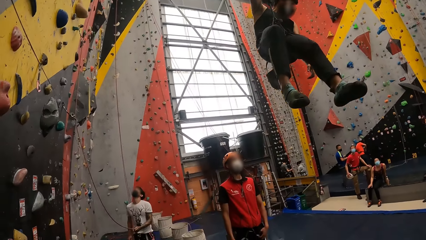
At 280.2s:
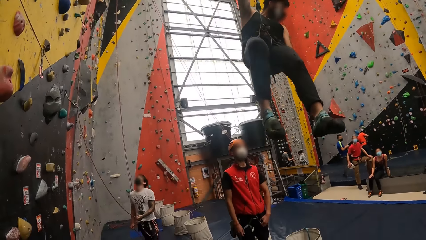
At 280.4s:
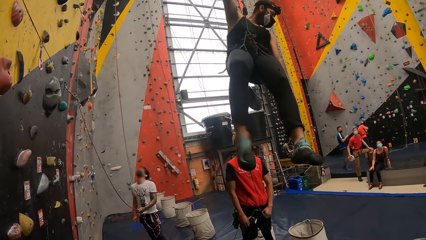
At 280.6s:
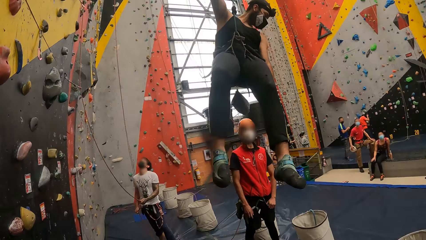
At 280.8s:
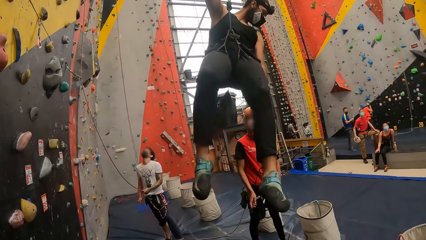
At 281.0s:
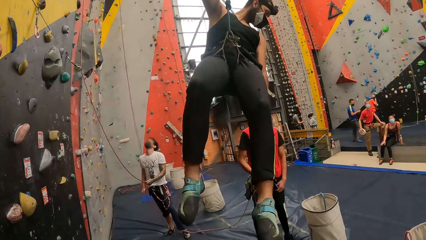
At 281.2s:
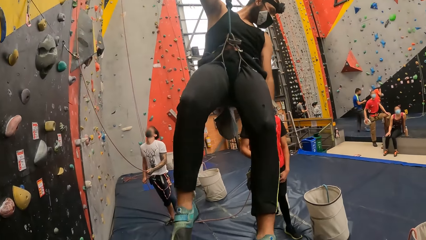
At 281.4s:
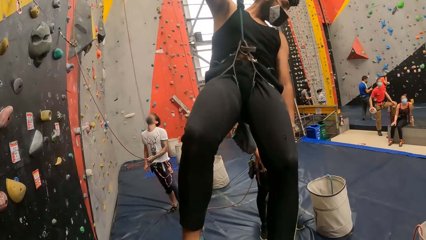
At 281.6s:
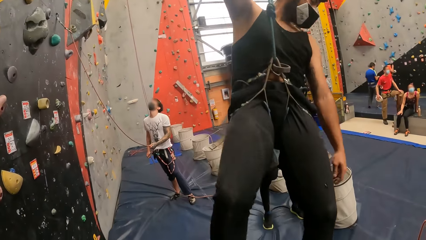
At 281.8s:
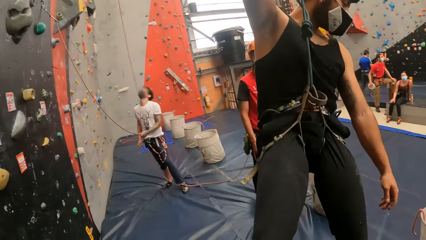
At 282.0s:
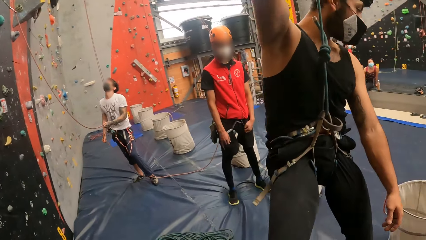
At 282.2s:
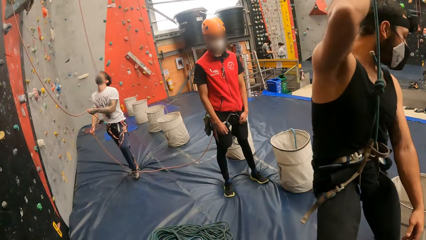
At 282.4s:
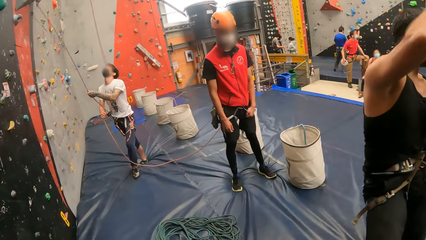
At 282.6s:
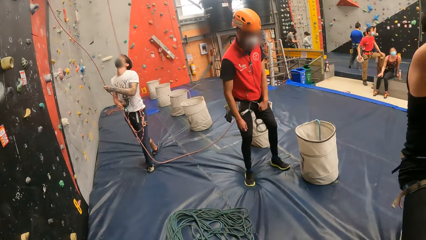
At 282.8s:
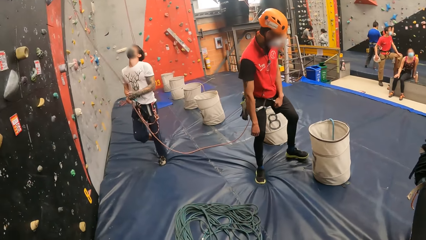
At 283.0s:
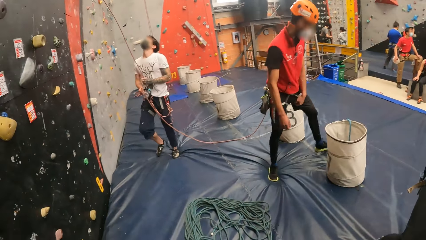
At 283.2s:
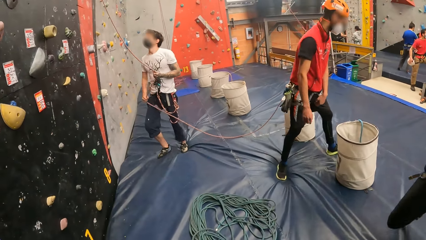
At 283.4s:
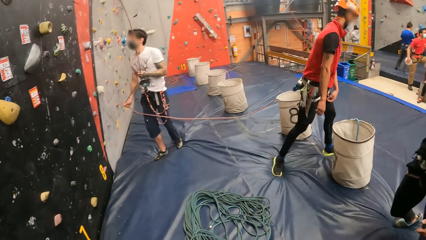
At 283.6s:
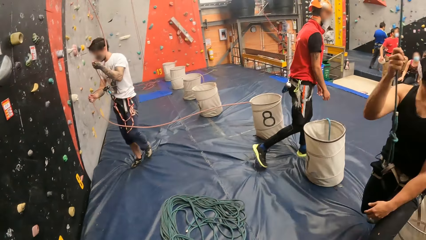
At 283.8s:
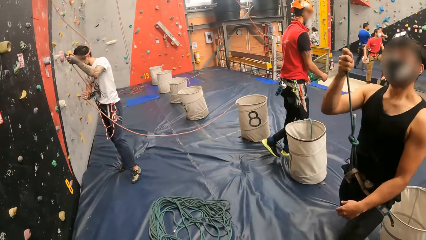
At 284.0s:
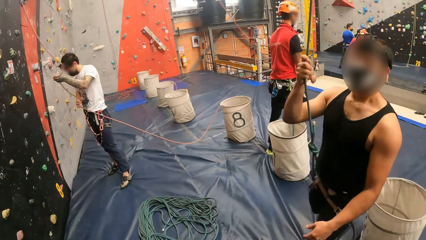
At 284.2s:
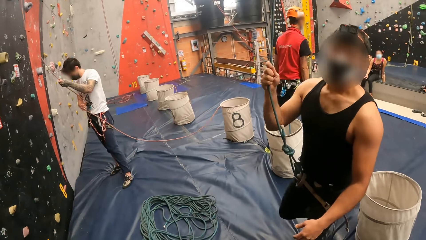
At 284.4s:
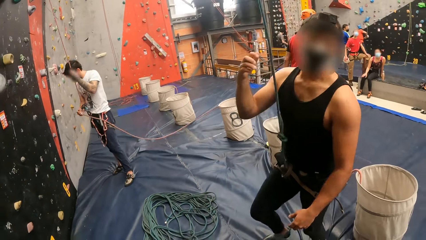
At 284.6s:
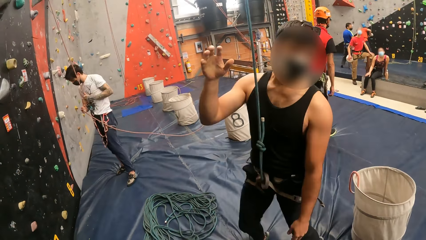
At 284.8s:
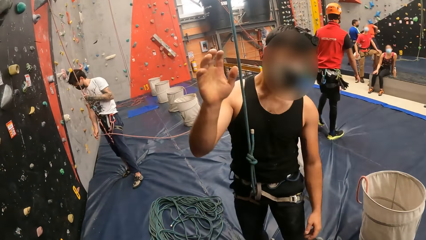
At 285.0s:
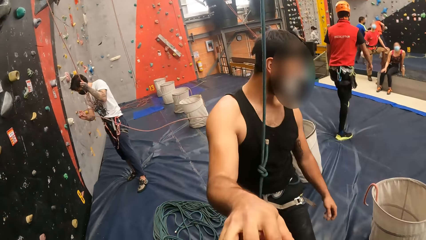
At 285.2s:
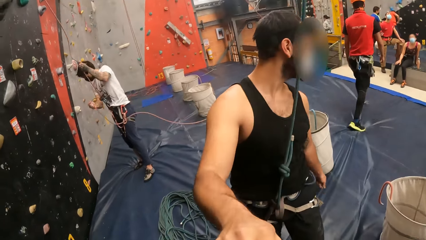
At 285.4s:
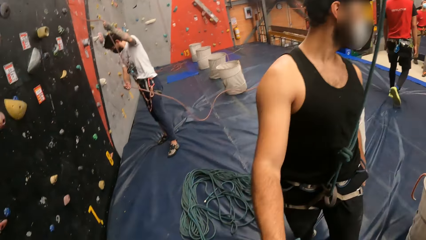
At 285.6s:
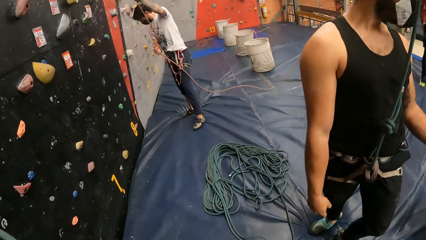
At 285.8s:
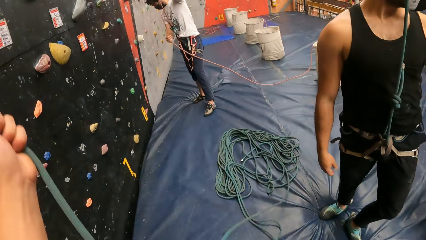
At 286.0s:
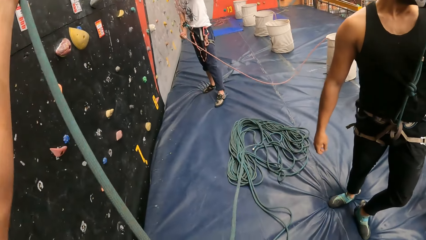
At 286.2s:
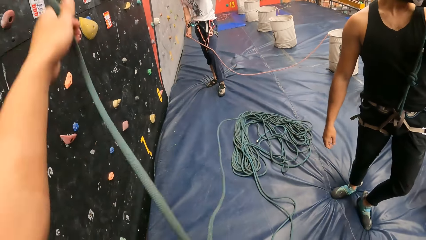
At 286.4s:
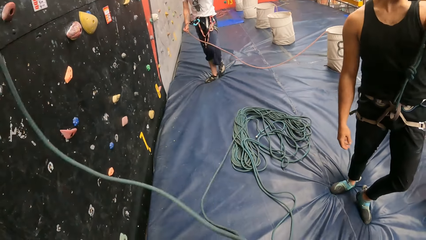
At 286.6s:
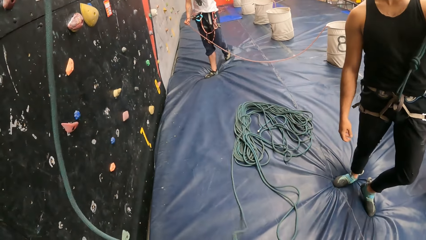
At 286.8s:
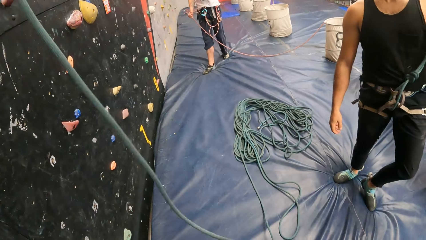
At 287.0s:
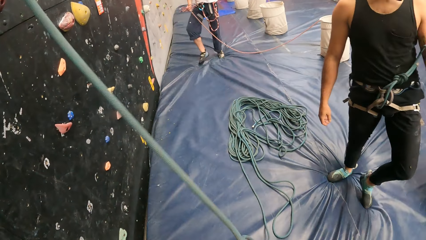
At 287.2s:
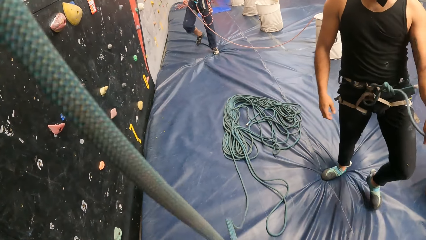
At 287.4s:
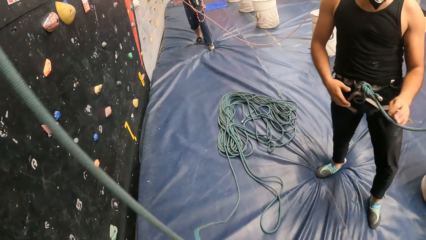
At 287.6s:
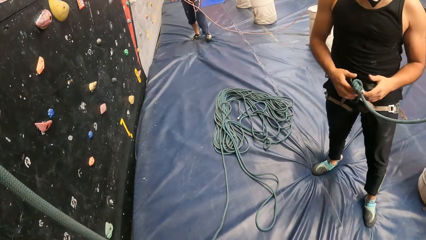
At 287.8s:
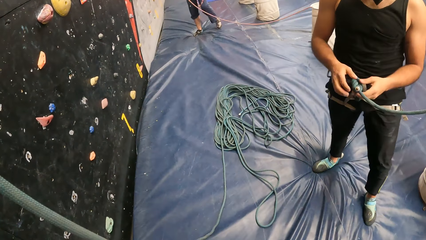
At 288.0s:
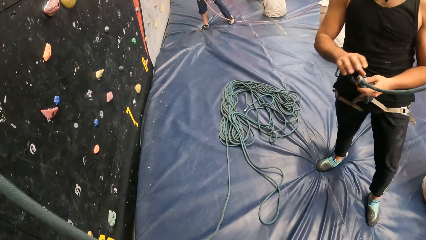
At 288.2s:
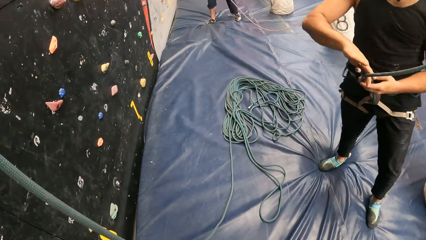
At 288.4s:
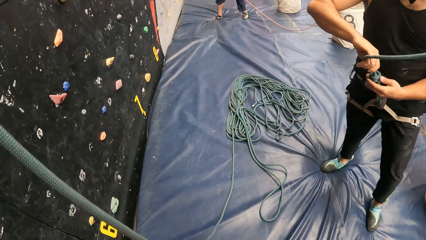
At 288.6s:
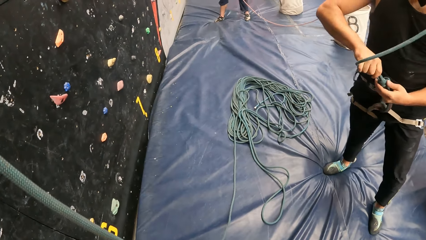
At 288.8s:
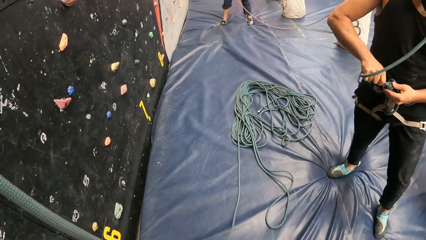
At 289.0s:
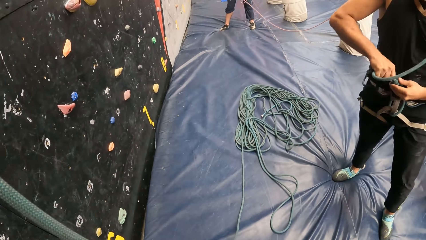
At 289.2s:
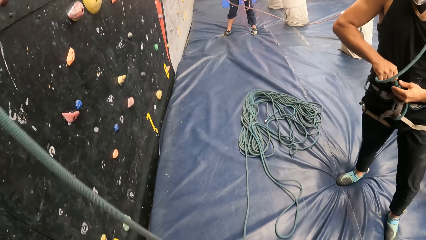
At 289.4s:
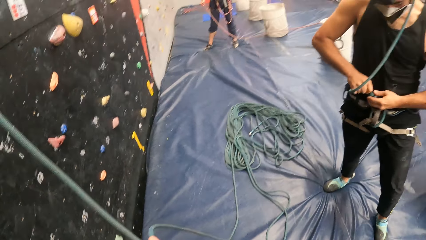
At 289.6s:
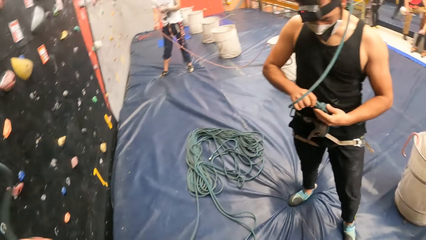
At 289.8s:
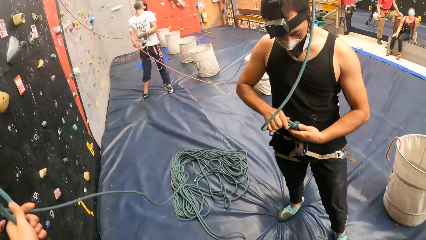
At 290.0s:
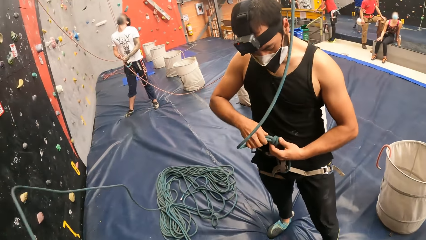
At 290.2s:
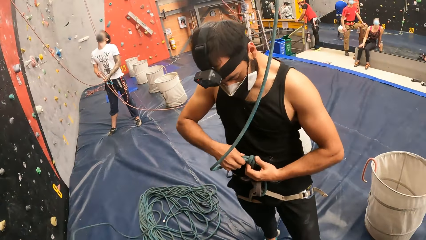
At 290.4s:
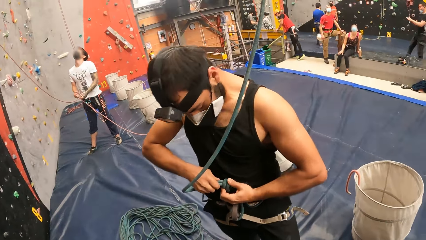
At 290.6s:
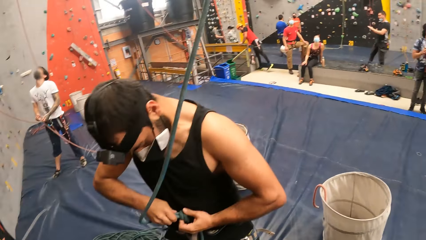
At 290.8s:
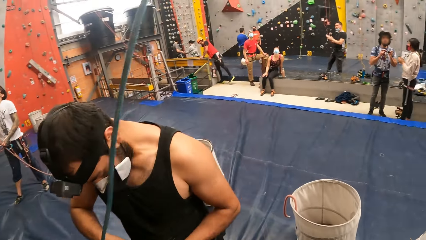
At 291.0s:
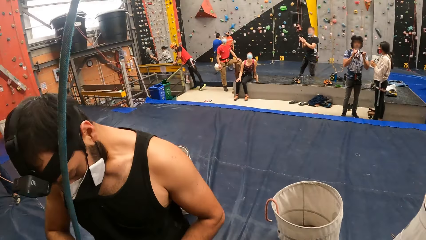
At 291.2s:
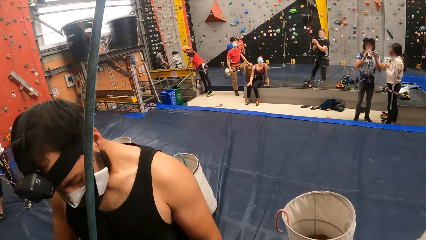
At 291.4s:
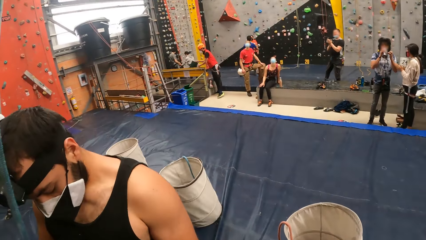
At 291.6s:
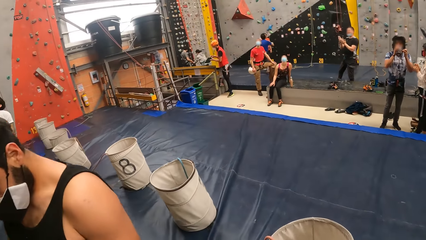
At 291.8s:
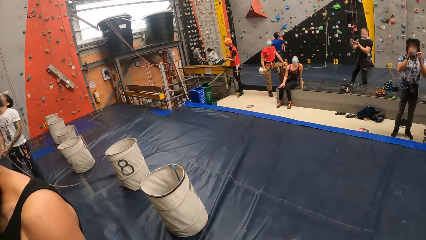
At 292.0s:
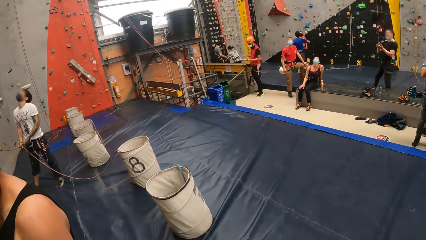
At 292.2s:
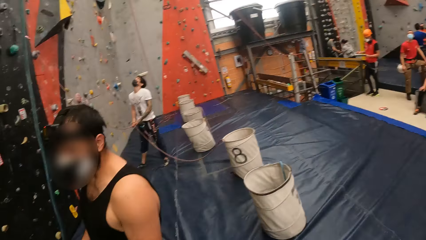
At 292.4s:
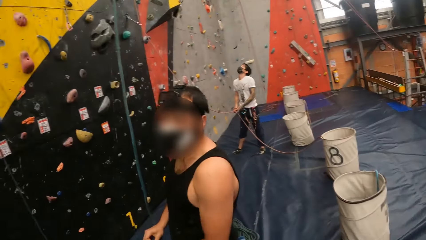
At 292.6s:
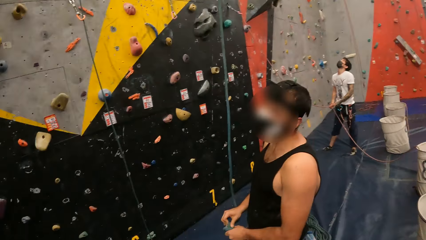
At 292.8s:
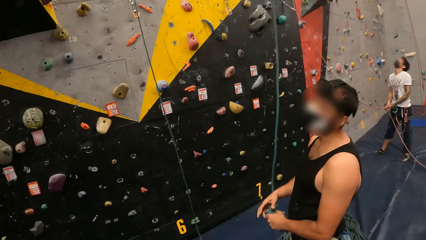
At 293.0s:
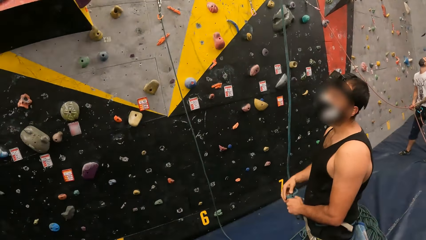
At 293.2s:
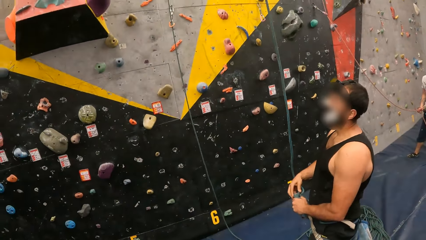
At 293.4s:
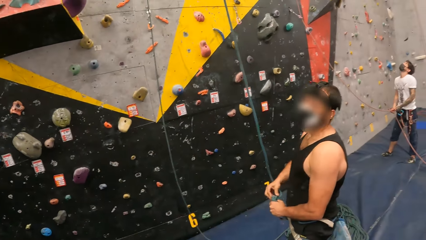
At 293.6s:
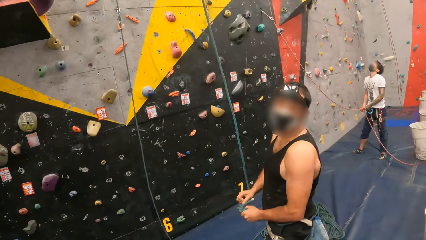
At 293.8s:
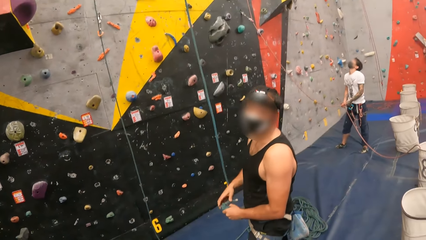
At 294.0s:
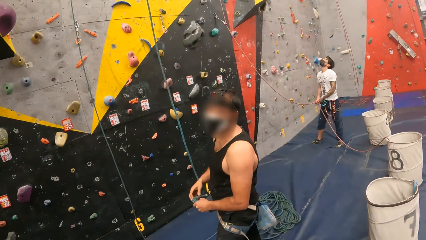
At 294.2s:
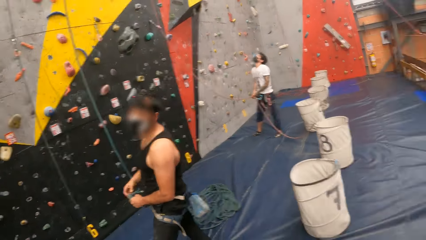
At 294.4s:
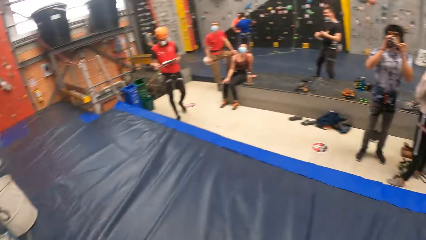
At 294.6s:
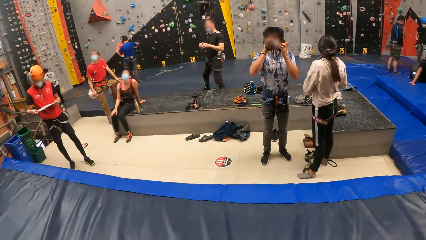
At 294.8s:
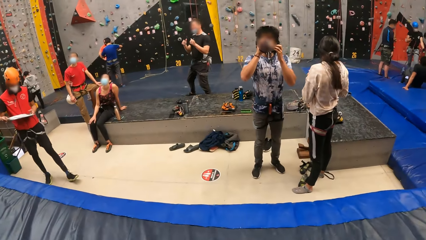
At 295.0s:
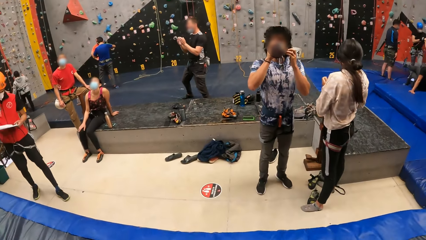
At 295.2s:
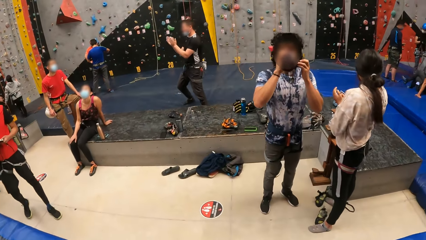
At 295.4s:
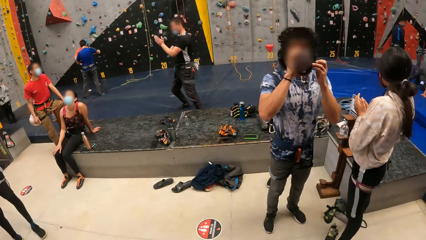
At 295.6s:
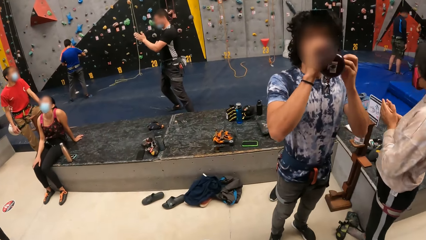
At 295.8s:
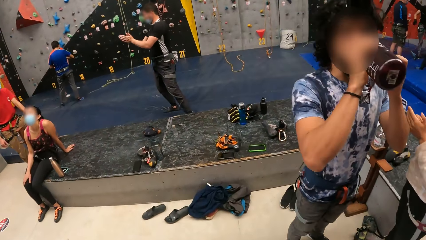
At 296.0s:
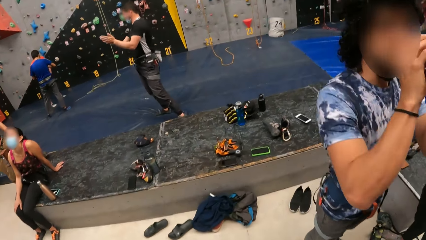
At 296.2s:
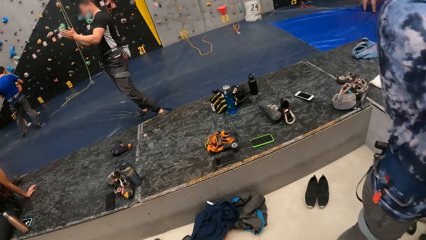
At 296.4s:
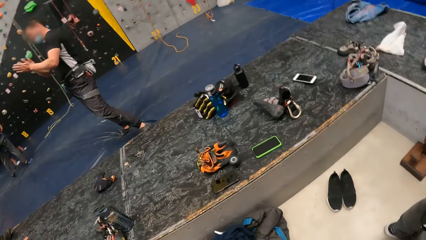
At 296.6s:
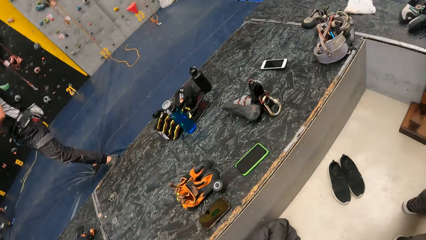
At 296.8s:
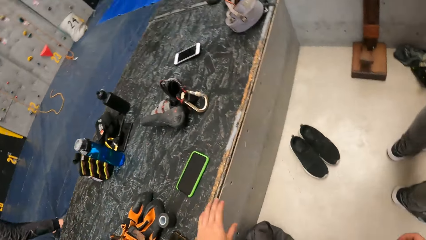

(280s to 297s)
A man stands on a mat. The man shakes hands with the camera wearer. The camera wearer holds the rope. Another man unfolds a climbing rope in his harness belt. The camera wearer walks around a wall climbing game room.
